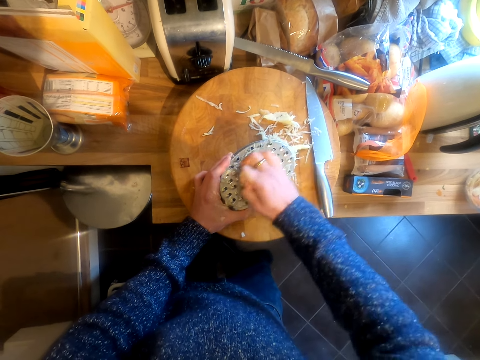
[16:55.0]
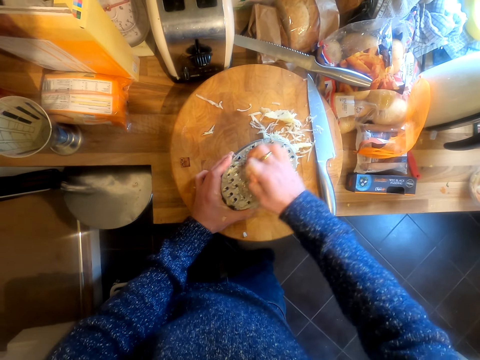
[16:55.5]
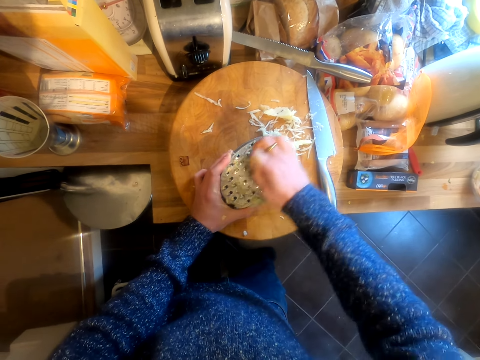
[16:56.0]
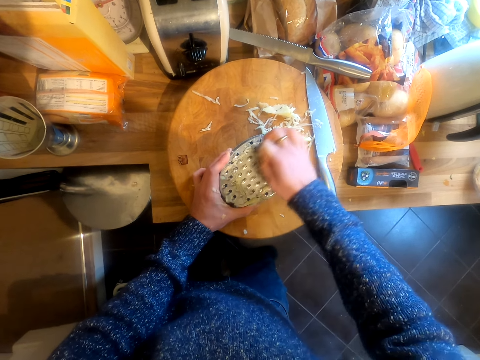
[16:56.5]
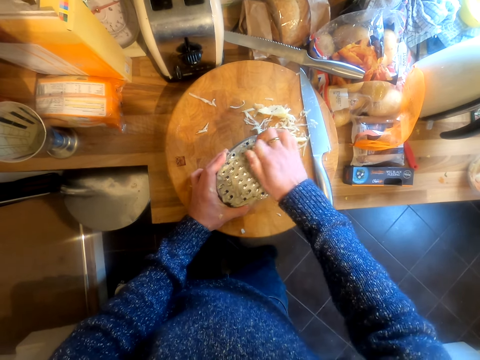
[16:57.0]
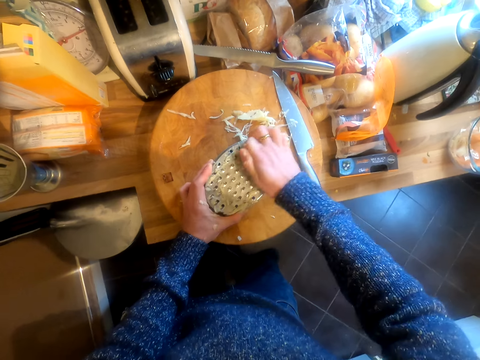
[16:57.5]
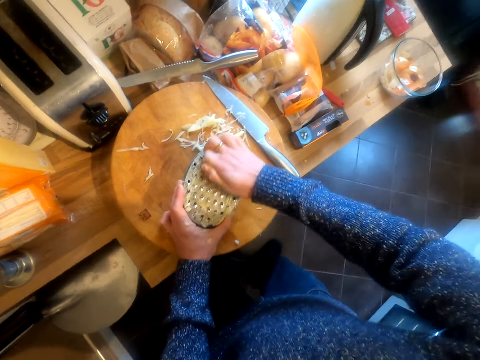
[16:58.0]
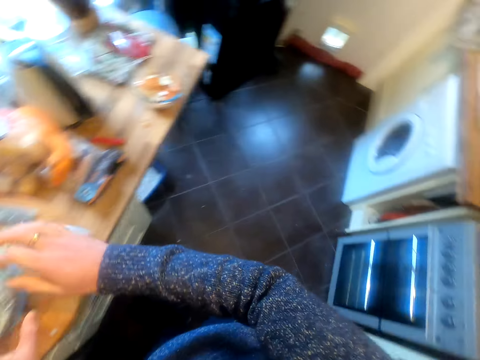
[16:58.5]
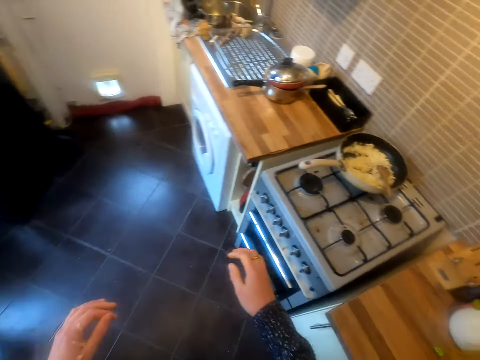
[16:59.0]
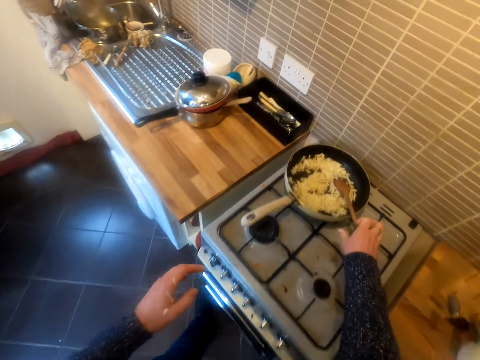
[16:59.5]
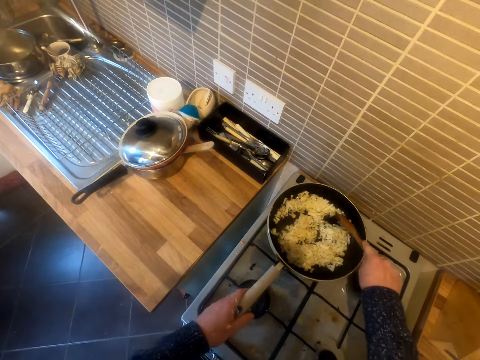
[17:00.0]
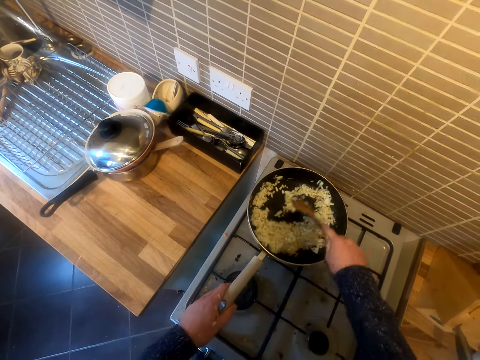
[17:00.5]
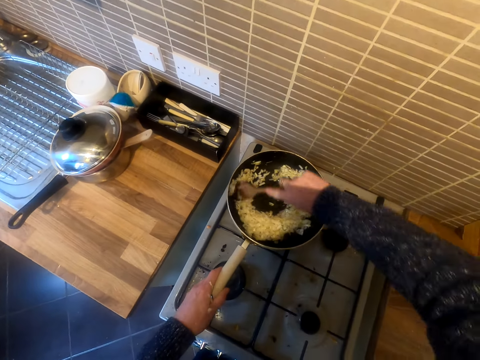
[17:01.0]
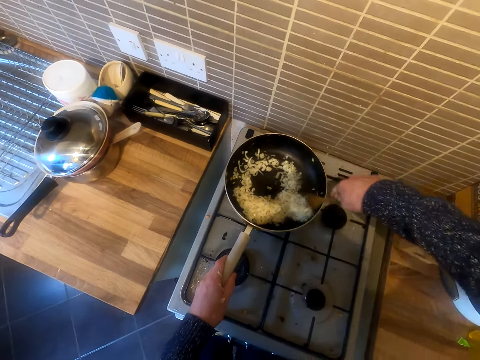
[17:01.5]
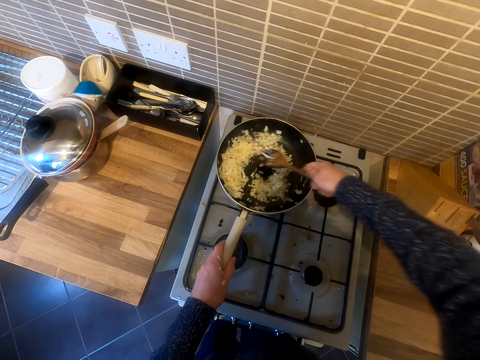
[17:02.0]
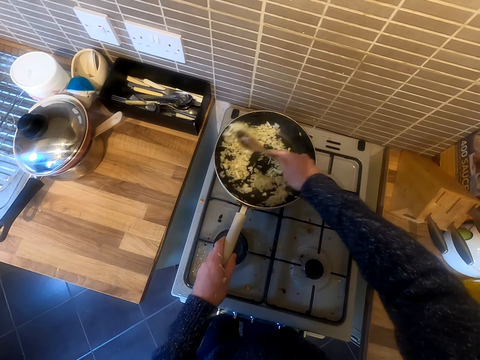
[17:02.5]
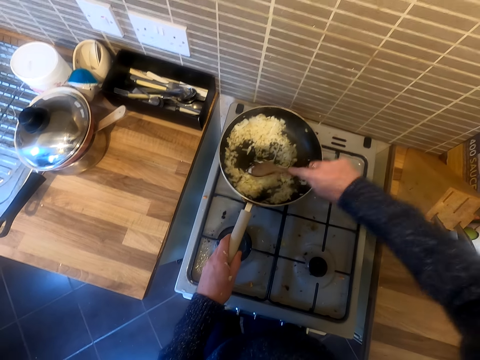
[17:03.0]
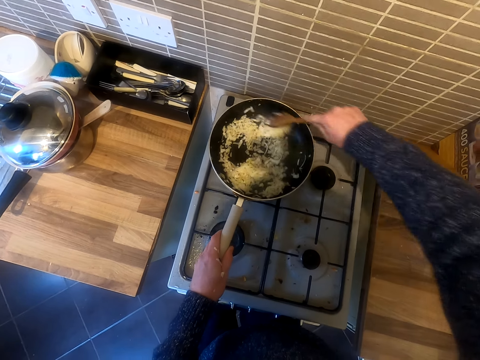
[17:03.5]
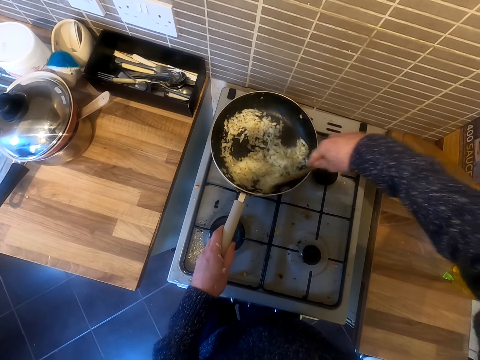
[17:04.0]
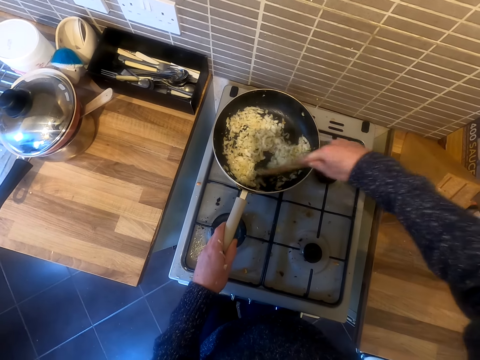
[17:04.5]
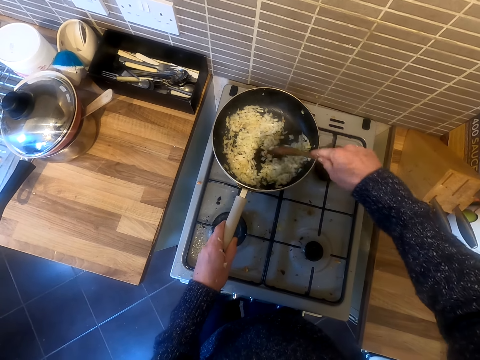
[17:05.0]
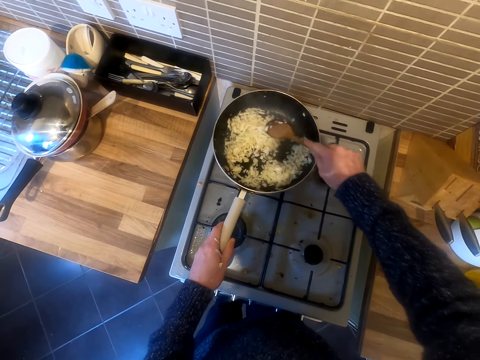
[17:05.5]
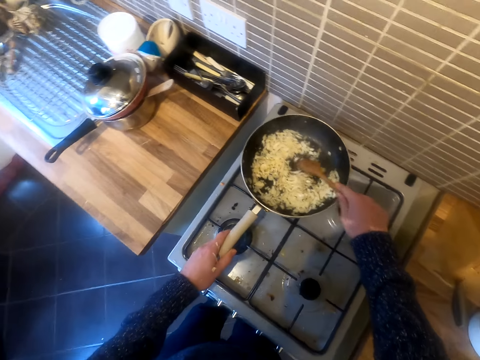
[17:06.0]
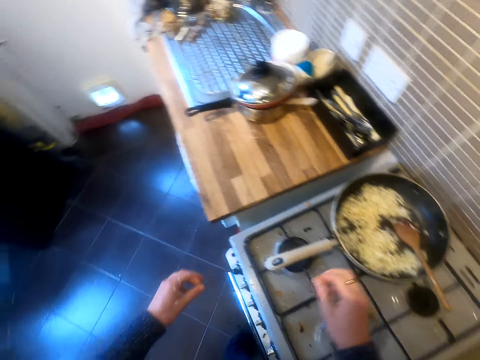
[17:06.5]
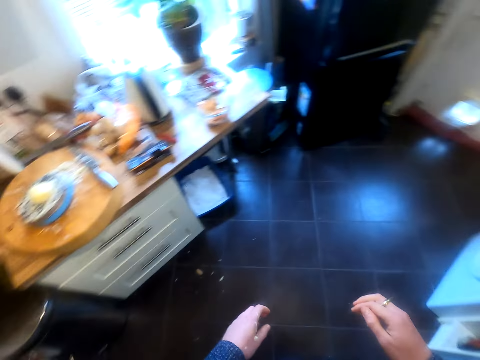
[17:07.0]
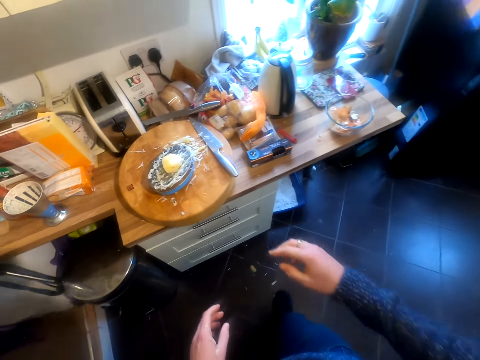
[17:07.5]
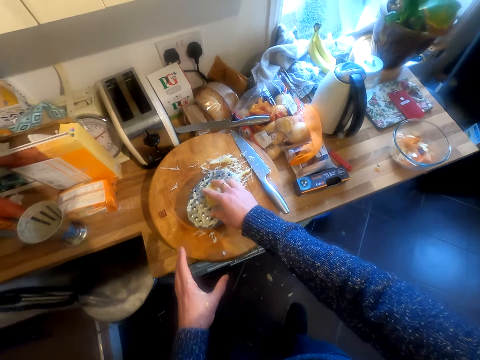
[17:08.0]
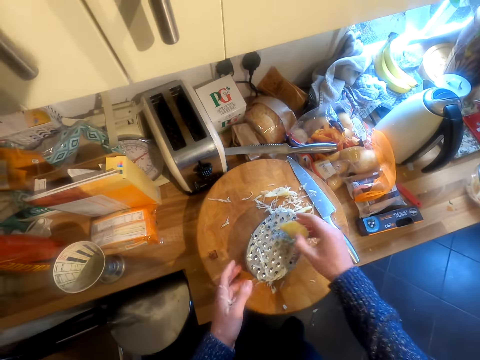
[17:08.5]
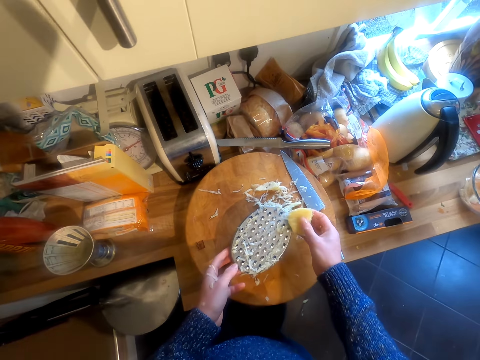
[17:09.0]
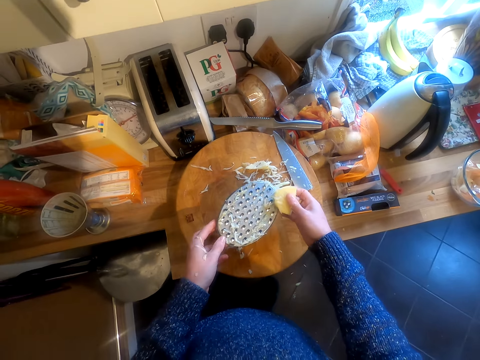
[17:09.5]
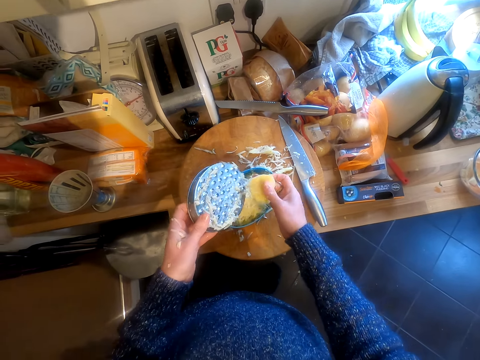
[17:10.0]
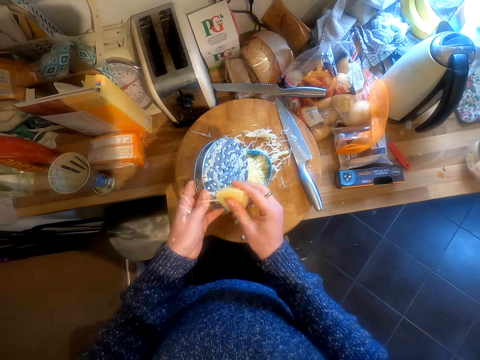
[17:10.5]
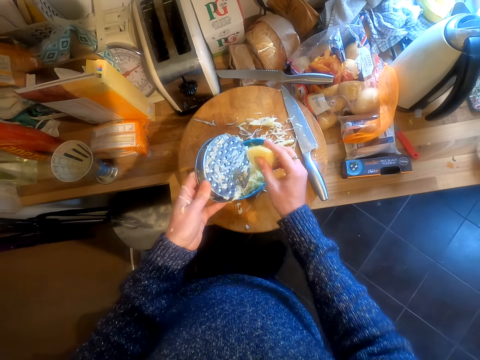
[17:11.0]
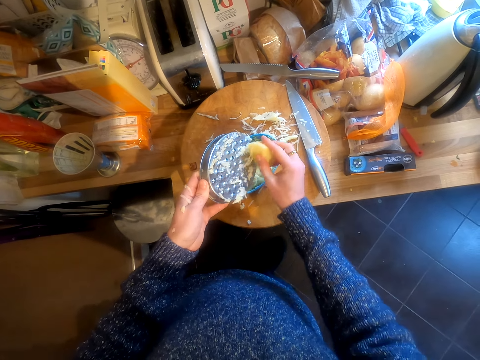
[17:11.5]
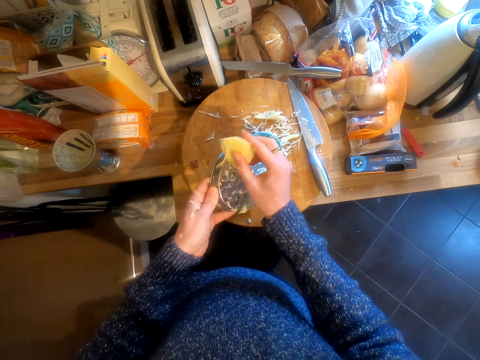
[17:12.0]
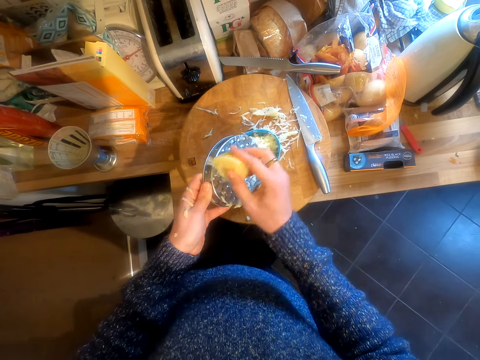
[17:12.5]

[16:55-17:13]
The camera wearer moves to the cooker. They take the cooking stick. They stir the onions on the frying pan. They move in the kitchen. They pick up the potato. They lift the grater. They hold the top part of the grater. They grate the potato.

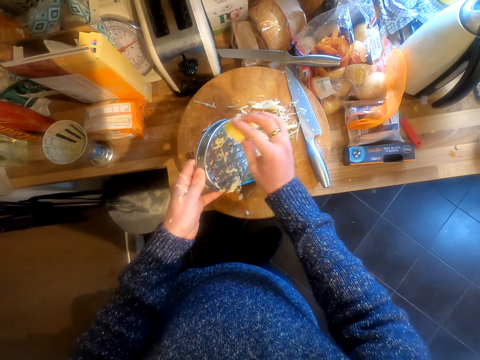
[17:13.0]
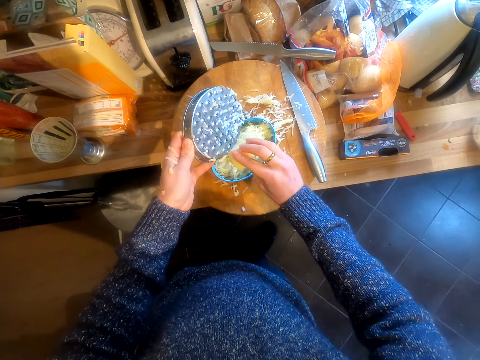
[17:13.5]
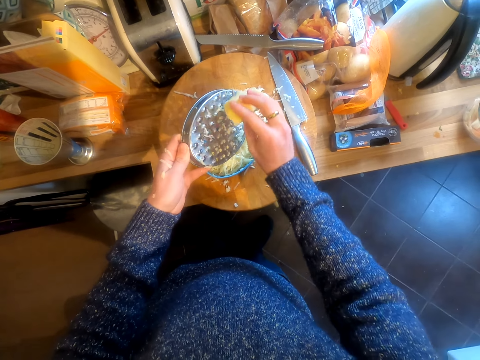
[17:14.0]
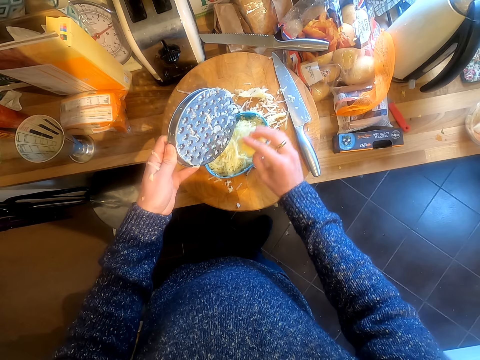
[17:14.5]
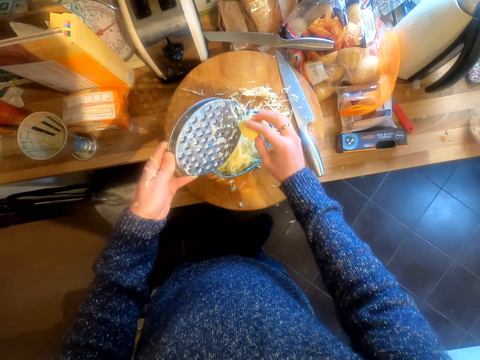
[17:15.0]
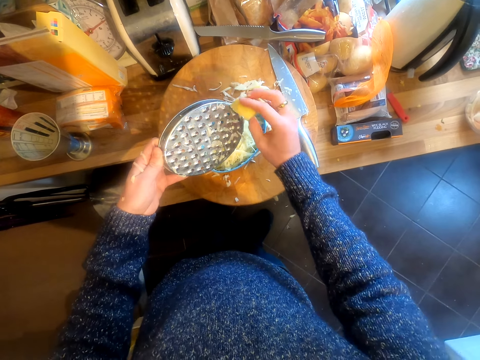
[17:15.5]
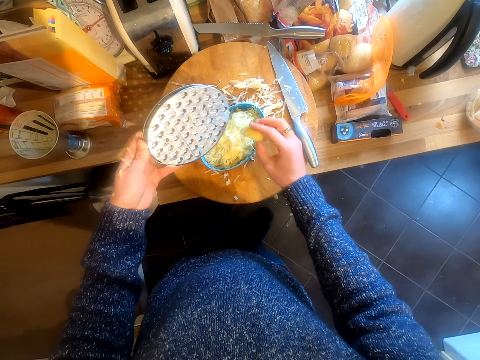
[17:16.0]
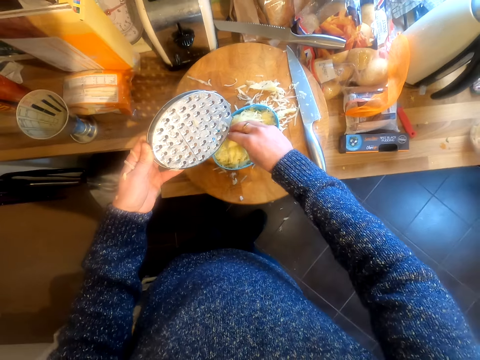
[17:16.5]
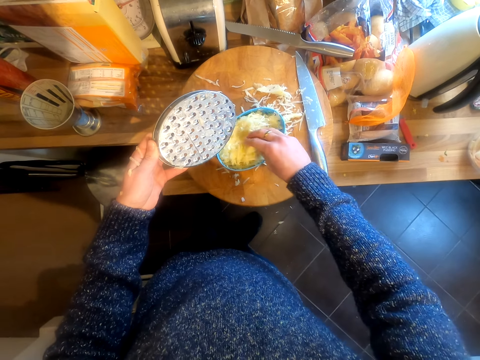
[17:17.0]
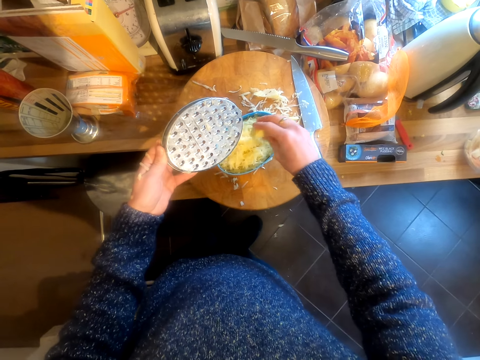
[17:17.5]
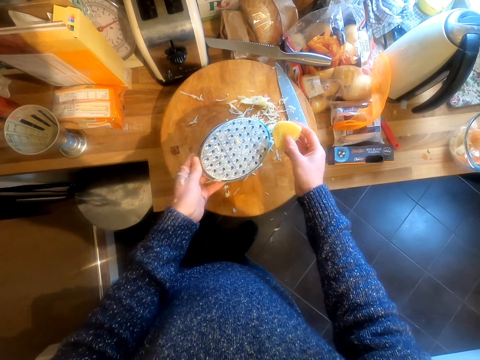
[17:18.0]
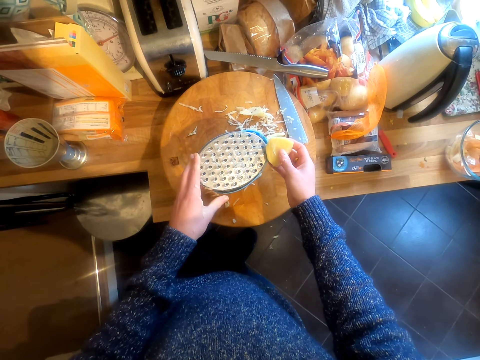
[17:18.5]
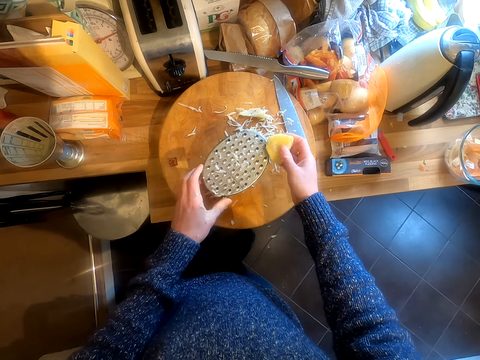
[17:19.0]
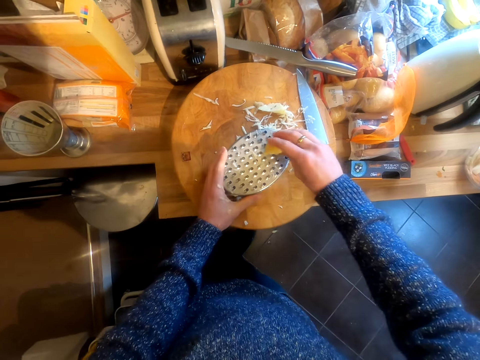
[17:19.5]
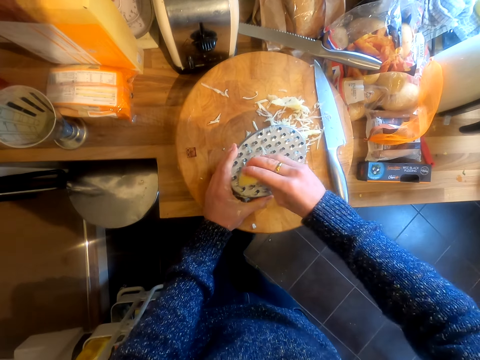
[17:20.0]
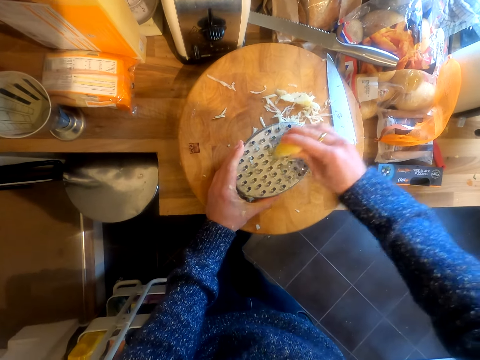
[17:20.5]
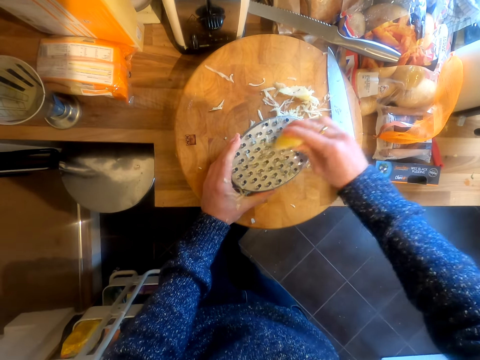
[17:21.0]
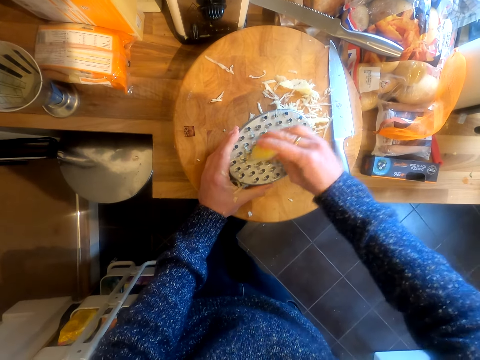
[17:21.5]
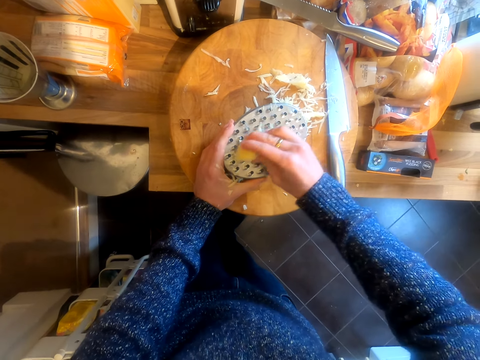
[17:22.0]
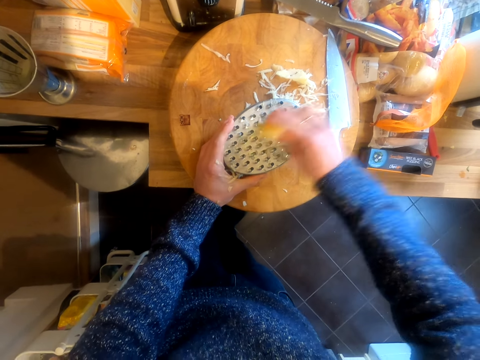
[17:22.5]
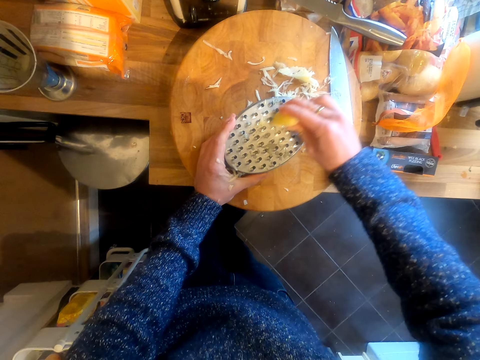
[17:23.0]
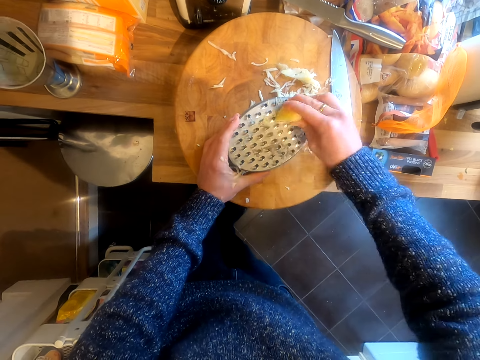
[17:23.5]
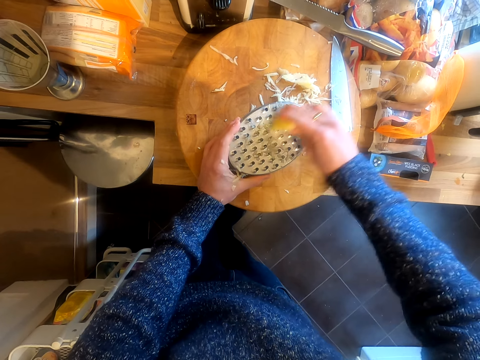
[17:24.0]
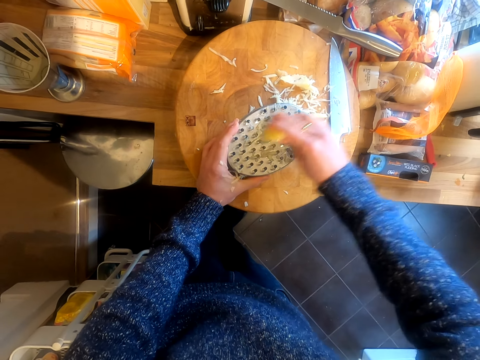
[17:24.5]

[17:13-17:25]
The camera wearer moves the pieces of potato in the container. They put the top part of the grater on the container. They grate the potato.
